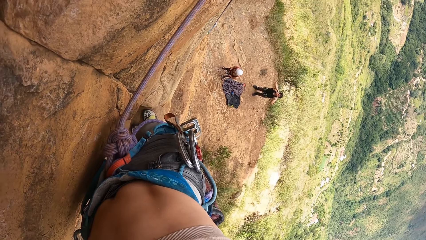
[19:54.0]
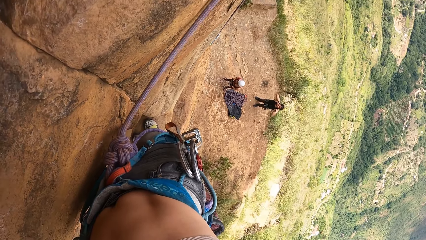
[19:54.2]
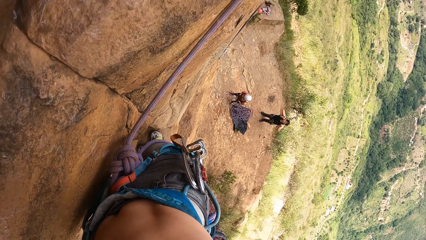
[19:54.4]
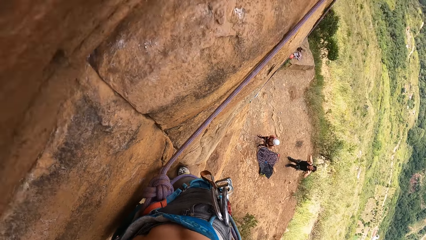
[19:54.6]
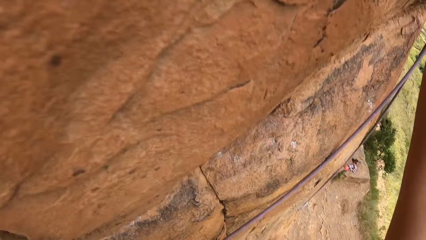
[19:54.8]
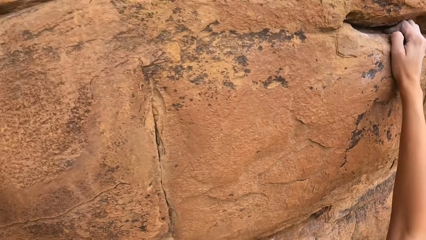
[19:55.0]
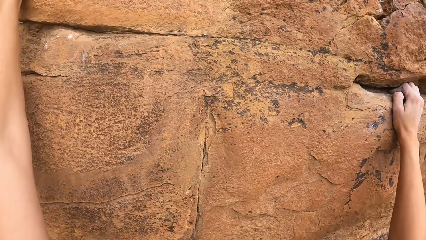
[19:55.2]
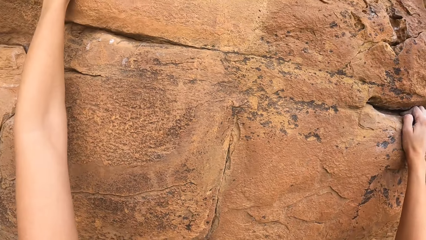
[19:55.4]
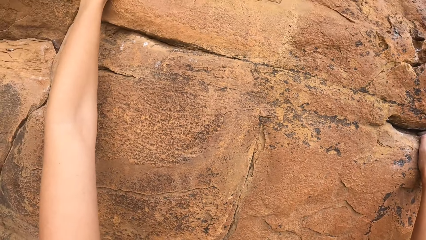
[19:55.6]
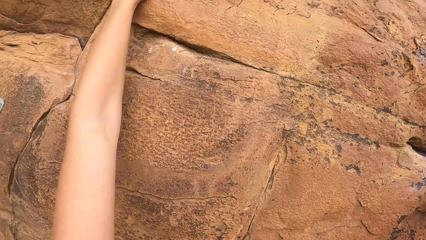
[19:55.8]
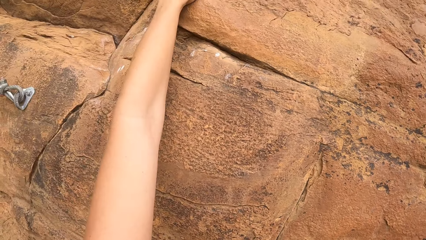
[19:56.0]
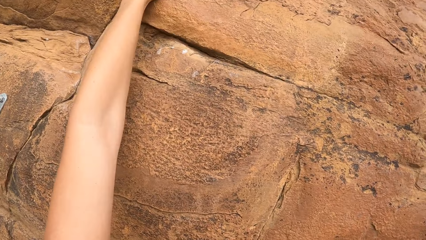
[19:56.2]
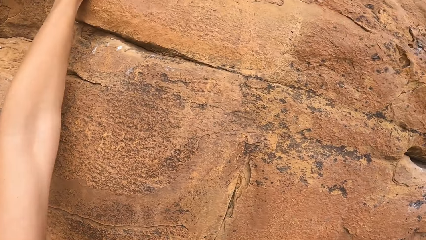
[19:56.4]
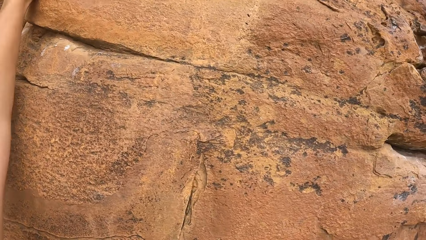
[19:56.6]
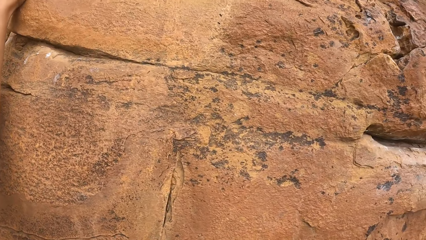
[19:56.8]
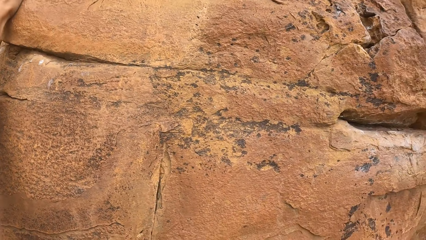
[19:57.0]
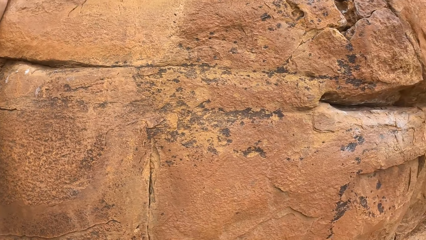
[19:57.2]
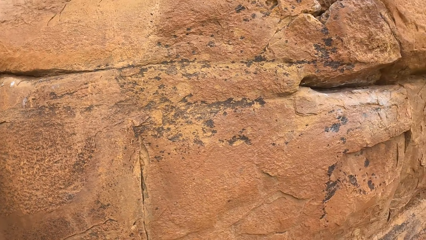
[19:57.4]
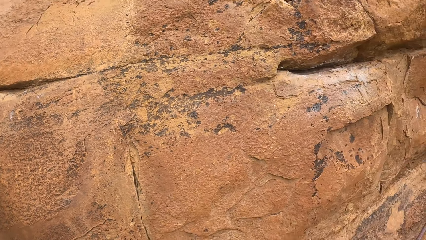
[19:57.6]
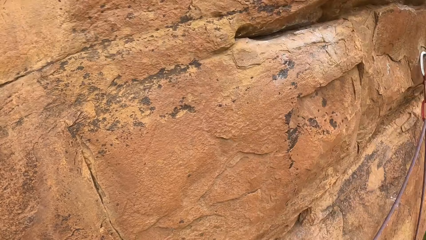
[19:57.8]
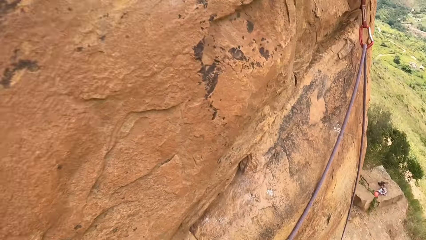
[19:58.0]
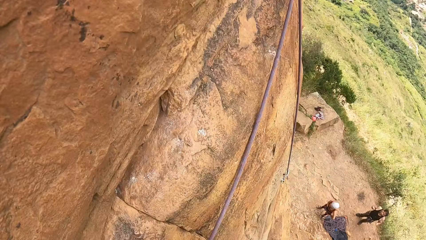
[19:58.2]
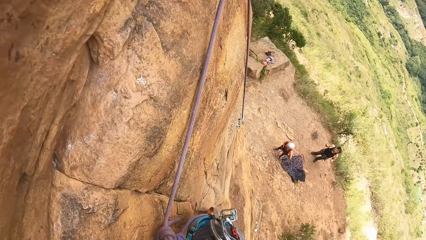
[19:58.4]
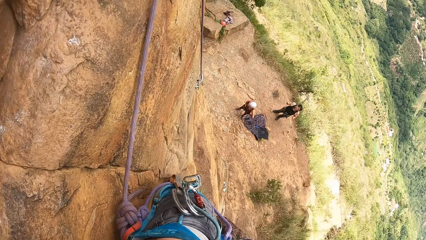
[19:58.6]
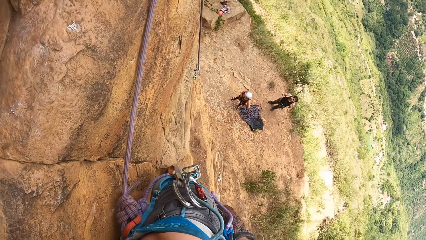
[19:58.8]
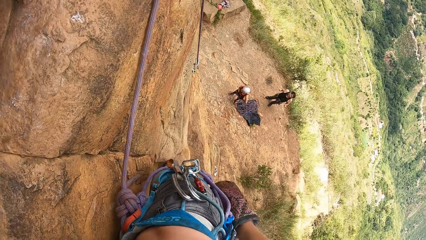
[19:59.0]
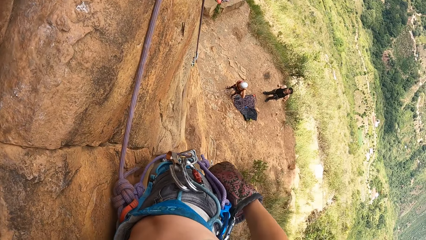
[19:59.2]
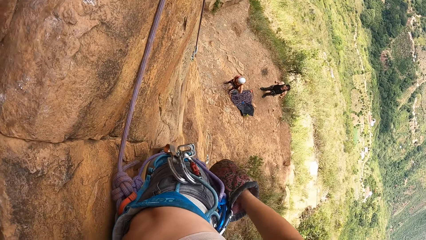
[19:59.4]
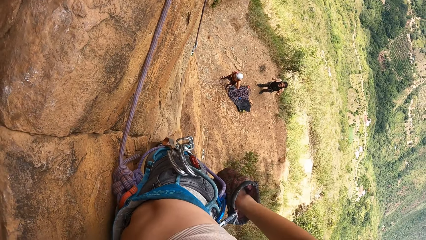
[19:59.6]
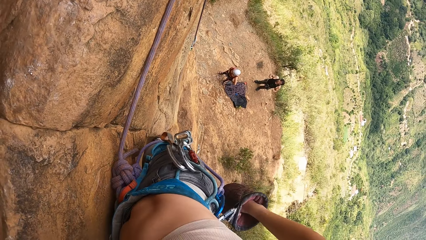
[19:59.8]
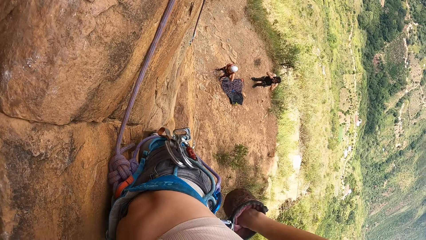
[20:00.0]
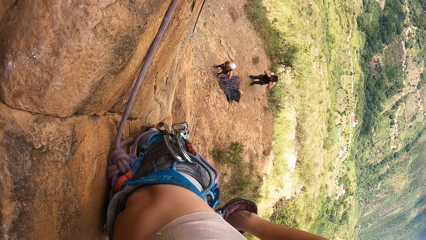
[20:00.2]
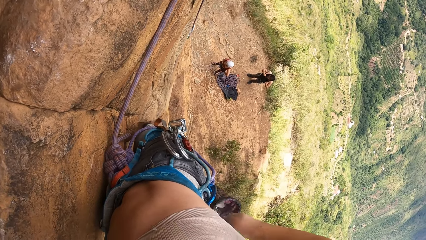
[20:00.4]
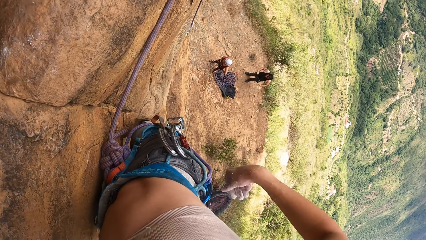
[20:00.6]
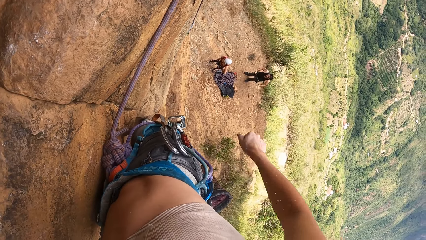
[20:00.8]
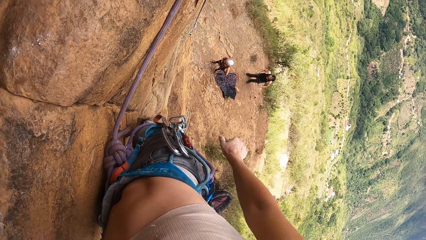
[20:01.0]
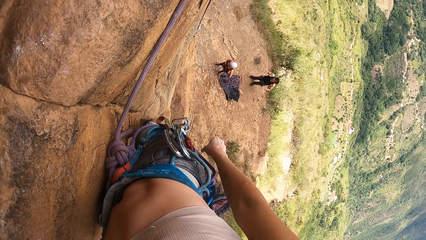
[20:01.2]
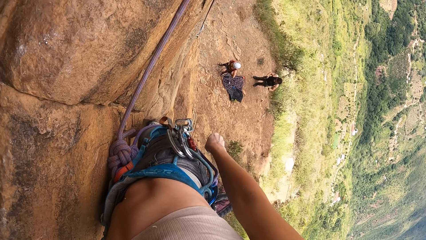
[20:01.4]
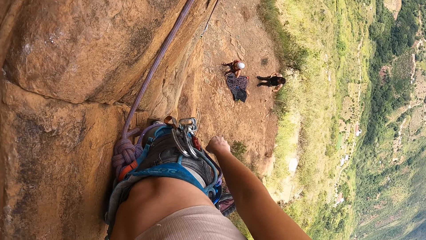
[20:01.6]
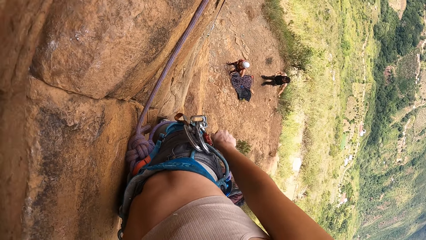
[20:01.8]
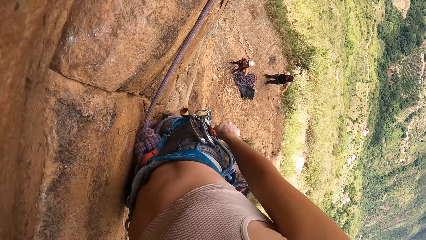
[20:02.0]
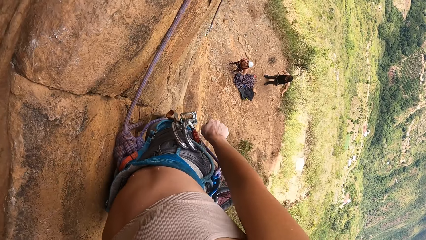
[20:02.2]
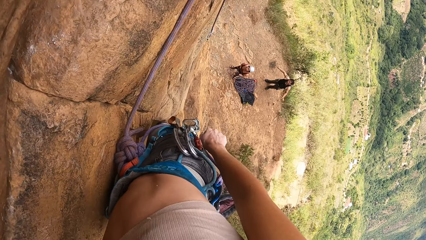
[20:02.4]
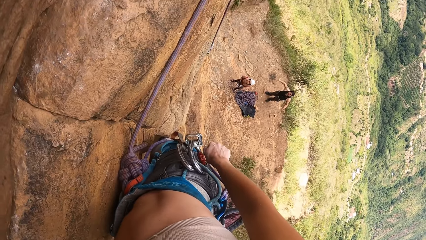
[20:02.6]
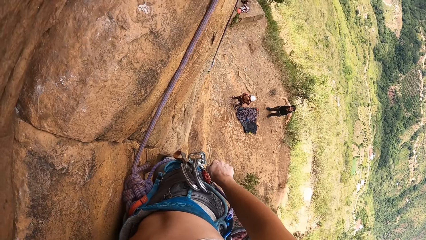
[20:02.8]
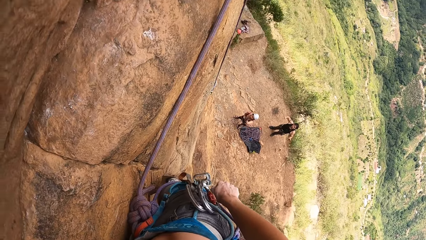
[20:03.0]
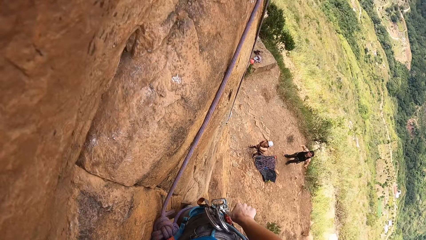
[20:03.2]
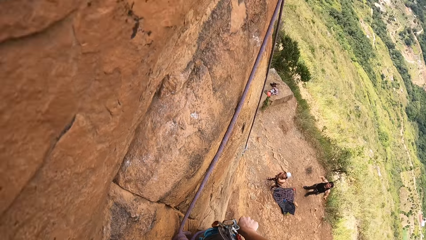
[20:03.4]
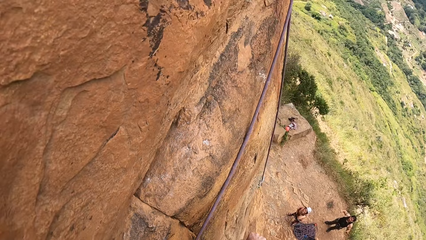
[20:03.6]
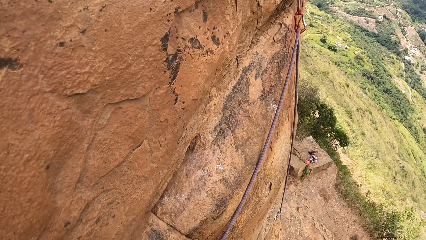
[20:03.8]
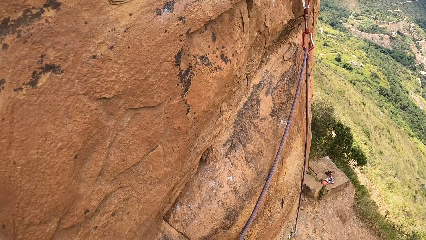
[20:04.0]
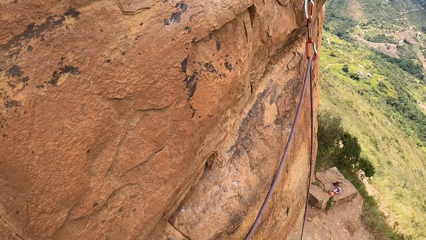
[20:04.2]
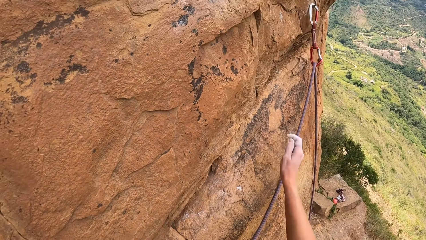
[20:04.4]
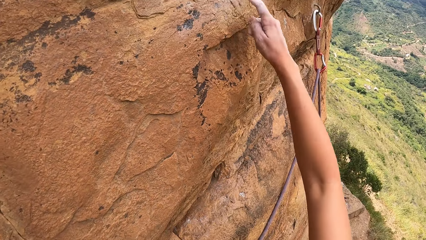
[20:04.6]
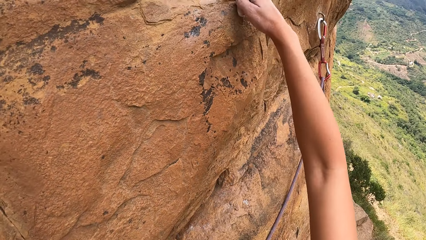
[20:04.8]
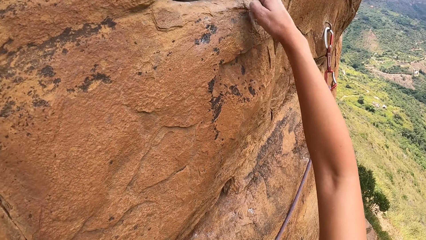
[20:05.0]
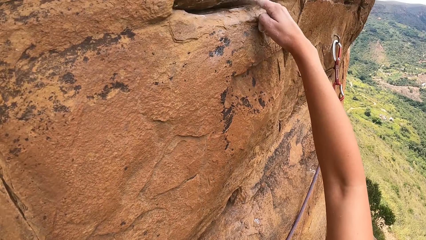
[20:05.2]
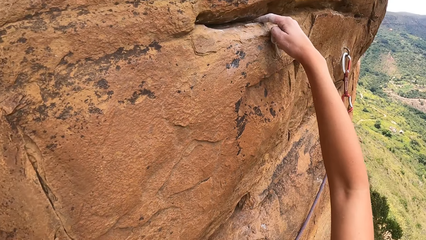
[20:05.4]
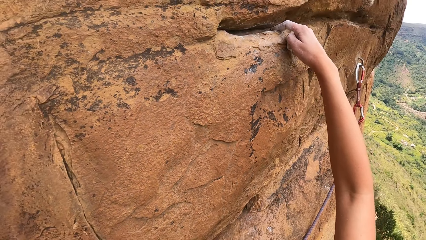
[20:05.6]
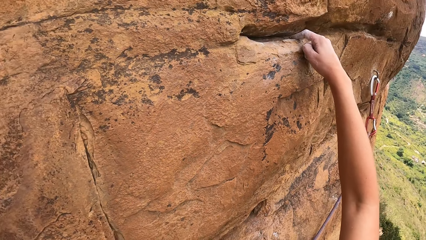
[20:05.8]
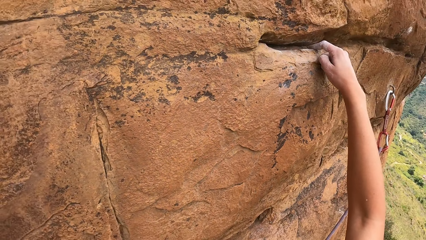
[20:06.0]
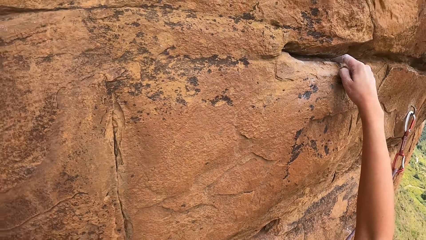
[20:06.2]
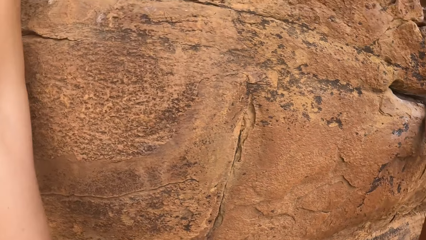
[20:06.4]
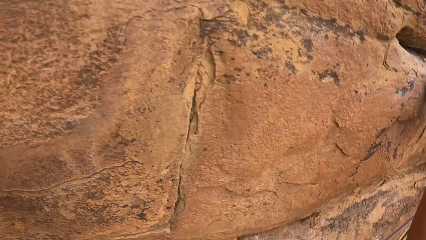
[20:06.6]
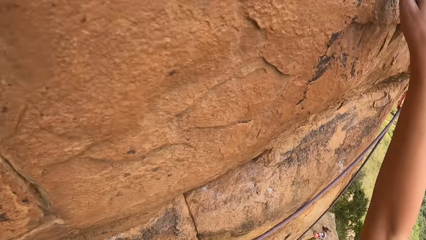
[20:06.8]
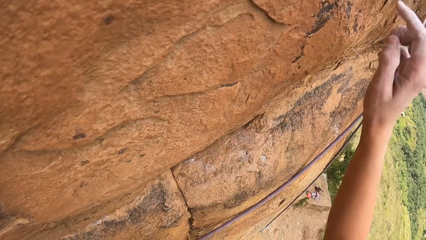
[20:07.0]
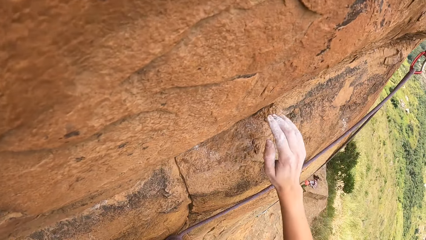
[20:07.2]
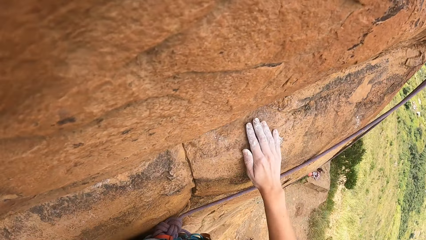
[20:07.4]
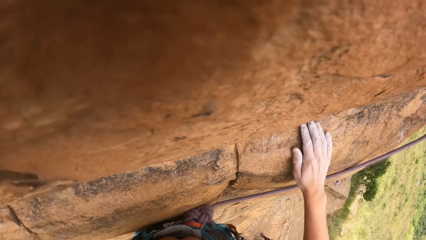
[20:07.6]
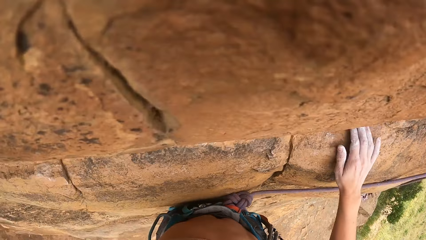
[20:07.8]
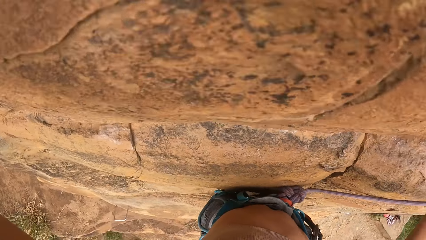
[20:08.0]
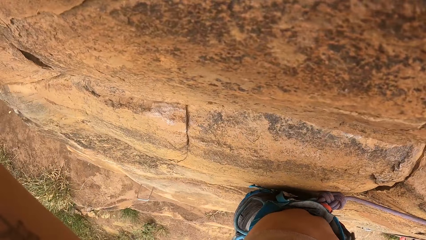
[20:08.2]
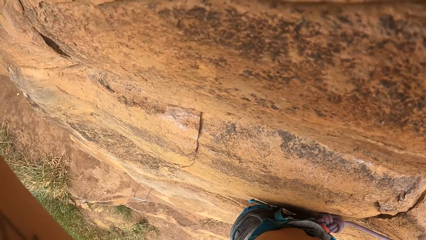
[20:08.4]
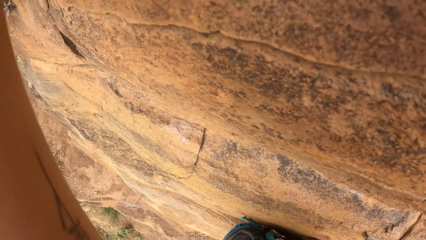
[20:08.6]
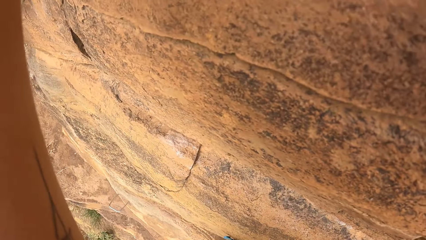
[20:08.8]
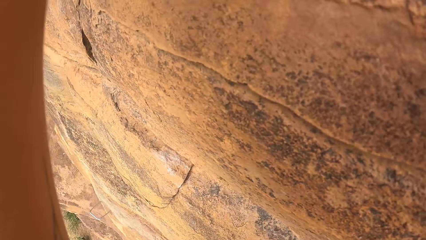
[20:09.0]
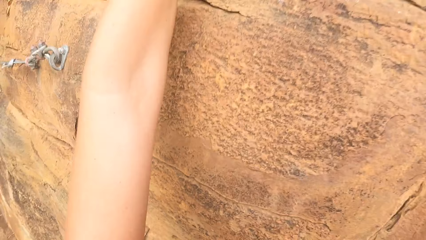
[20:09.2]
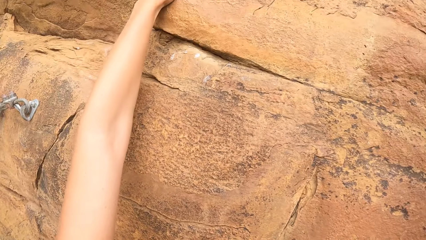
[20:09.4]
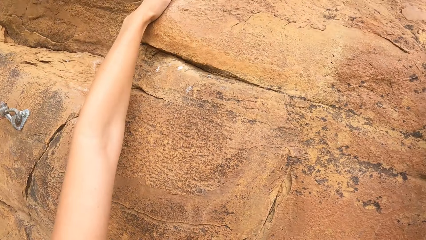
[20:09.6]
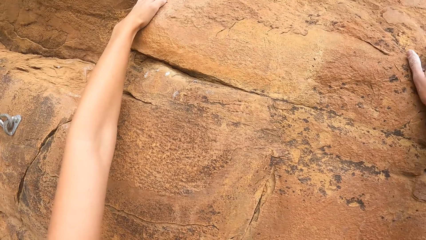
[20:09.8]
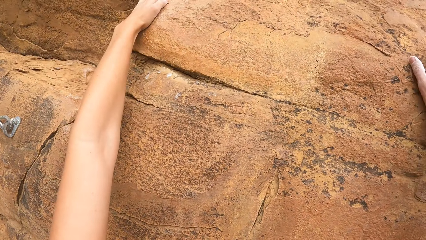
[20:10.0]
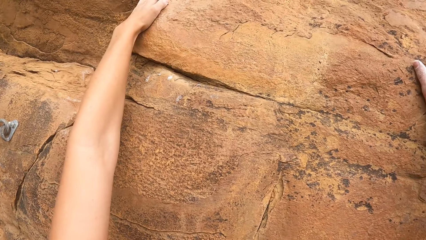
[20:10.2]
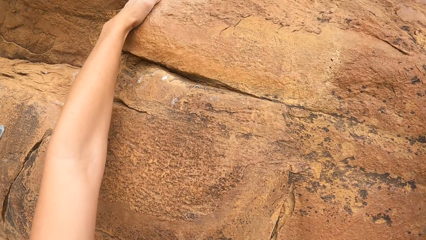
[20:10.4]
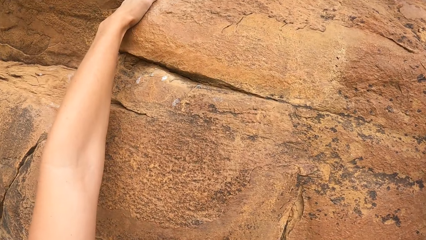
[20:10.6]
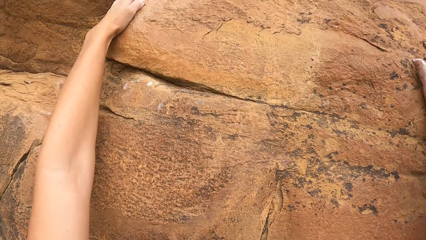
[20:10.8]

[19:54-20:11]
The camera wearer looks down and climbs the stone. A man gestures at the camera wearer. The camera wearer dips the hand in the bag. They climb the stone.
